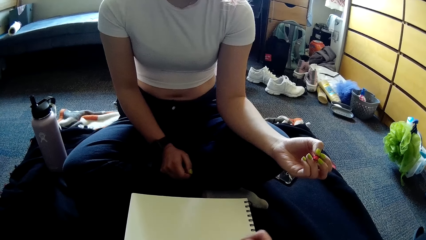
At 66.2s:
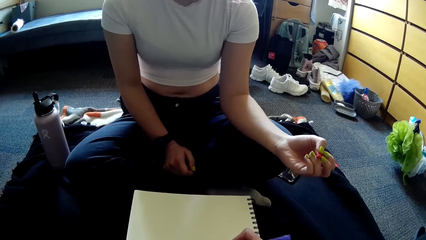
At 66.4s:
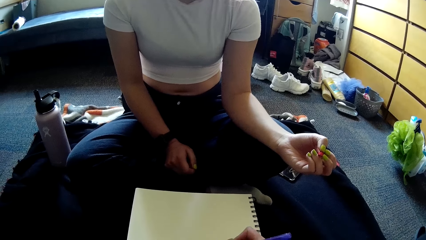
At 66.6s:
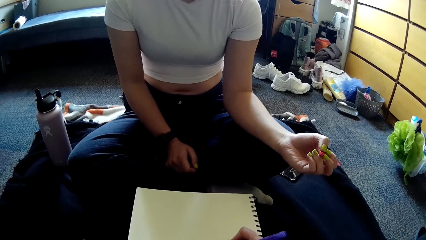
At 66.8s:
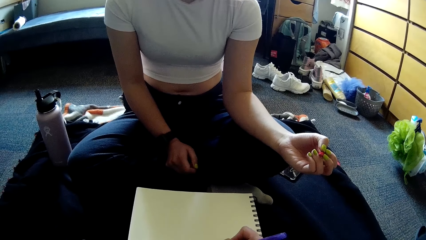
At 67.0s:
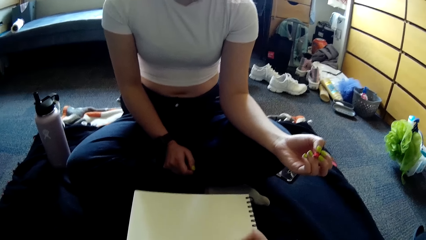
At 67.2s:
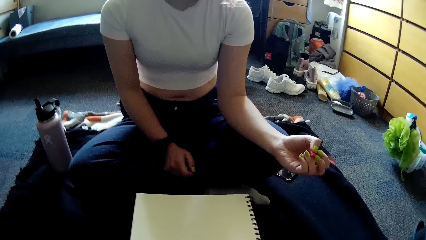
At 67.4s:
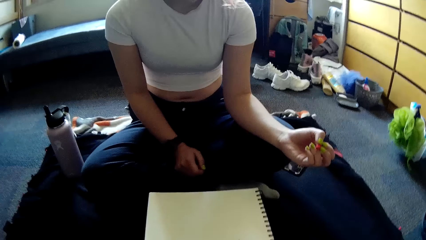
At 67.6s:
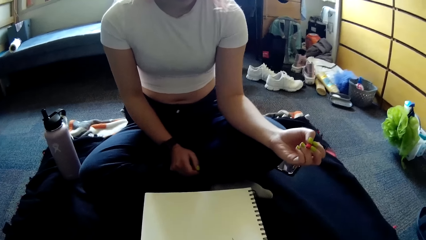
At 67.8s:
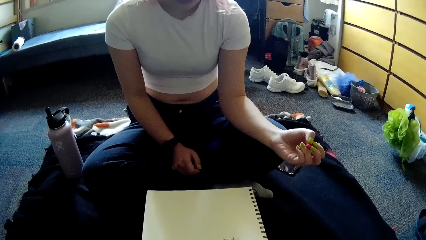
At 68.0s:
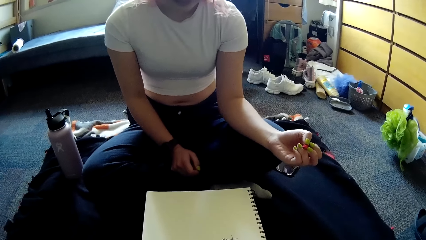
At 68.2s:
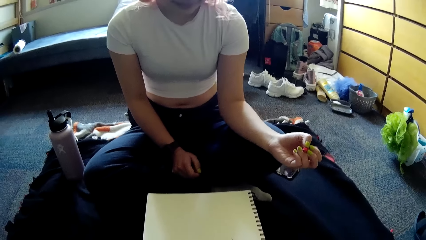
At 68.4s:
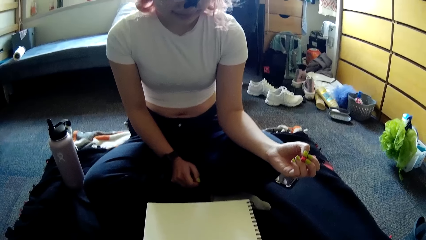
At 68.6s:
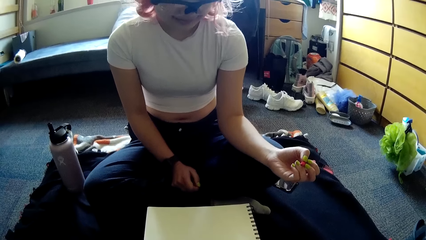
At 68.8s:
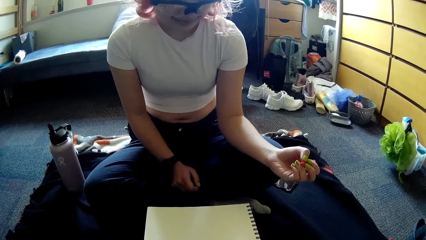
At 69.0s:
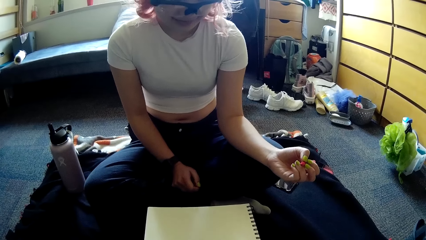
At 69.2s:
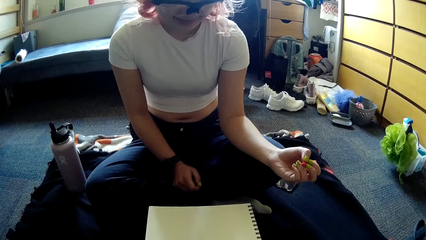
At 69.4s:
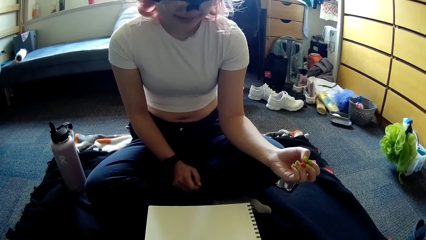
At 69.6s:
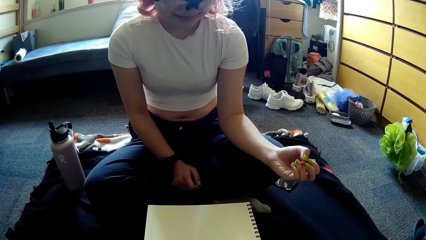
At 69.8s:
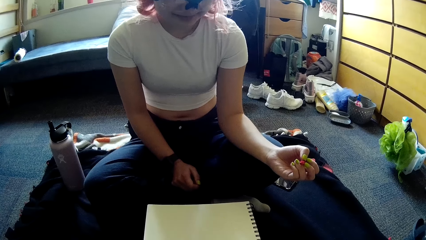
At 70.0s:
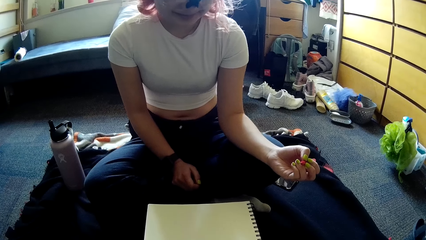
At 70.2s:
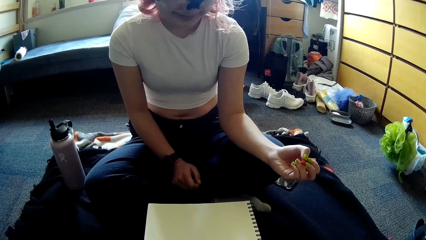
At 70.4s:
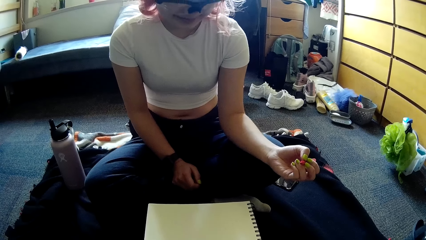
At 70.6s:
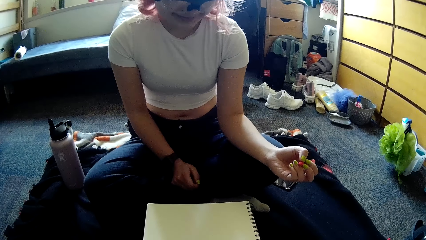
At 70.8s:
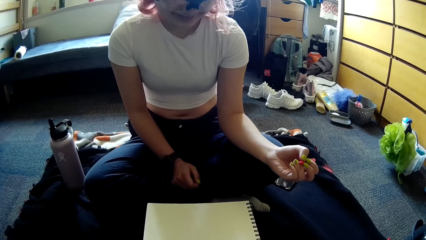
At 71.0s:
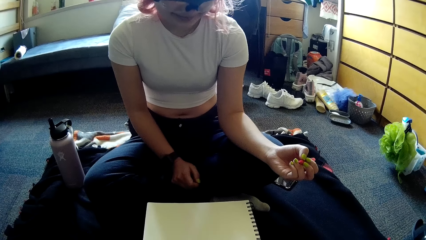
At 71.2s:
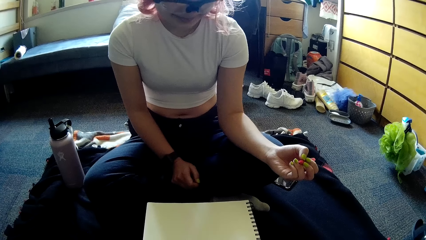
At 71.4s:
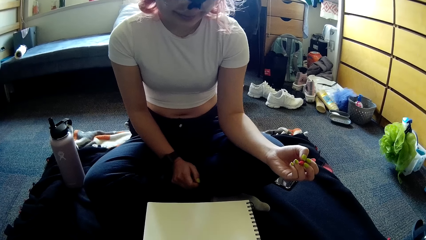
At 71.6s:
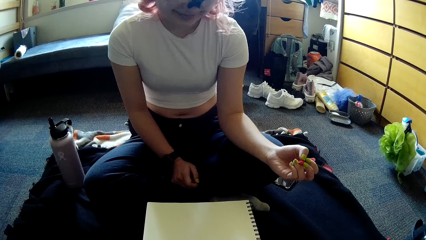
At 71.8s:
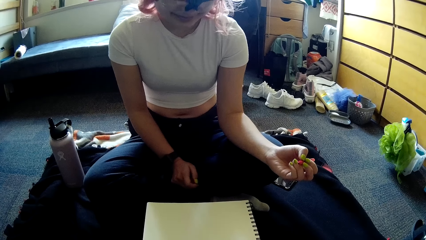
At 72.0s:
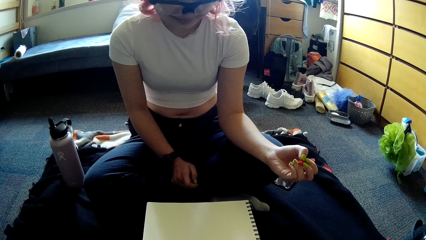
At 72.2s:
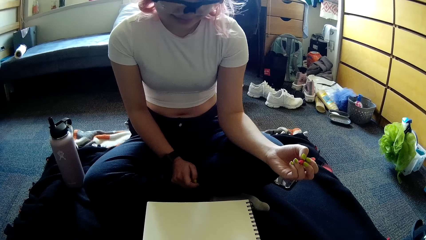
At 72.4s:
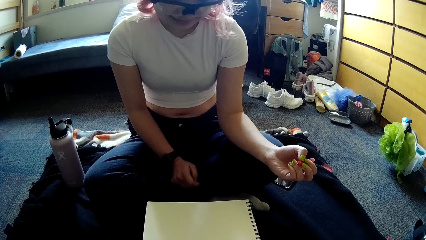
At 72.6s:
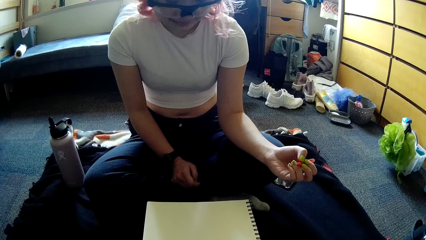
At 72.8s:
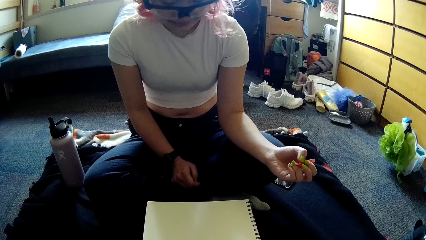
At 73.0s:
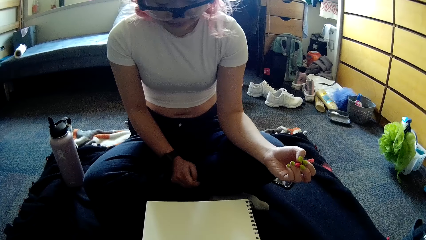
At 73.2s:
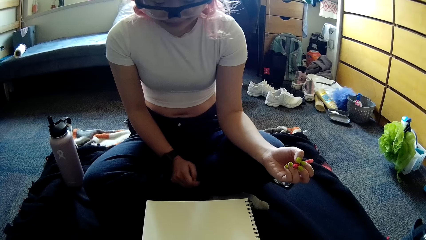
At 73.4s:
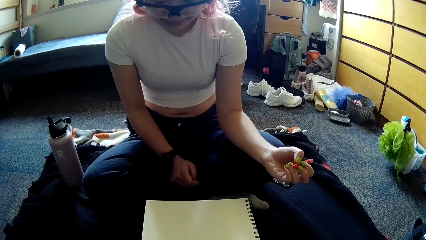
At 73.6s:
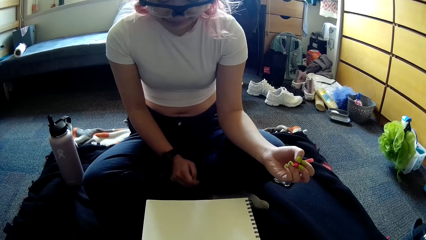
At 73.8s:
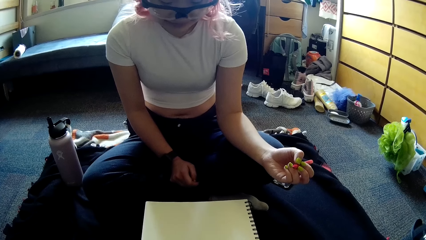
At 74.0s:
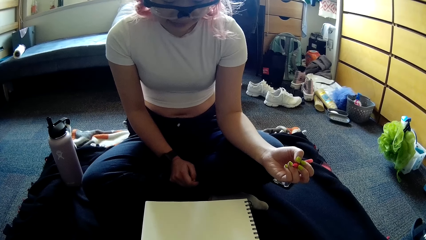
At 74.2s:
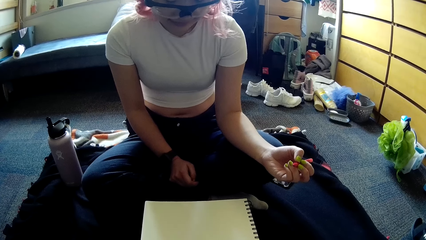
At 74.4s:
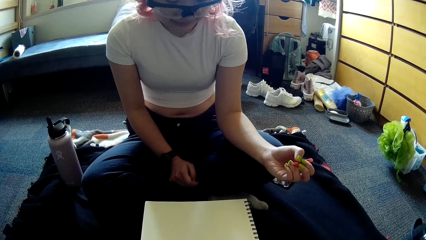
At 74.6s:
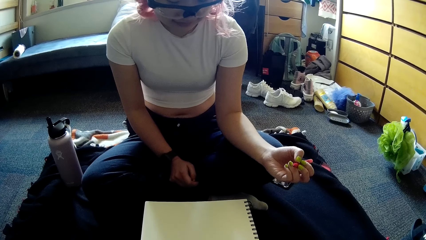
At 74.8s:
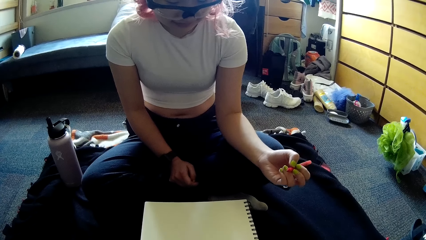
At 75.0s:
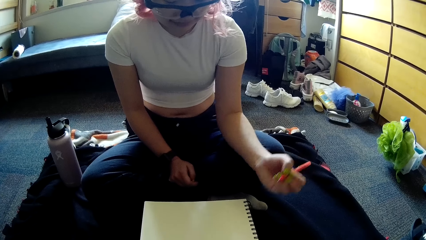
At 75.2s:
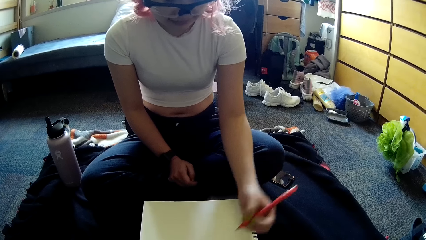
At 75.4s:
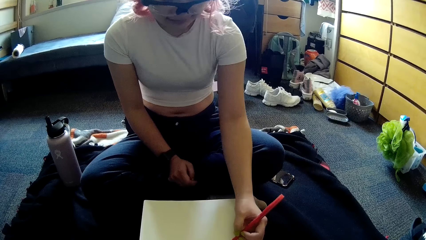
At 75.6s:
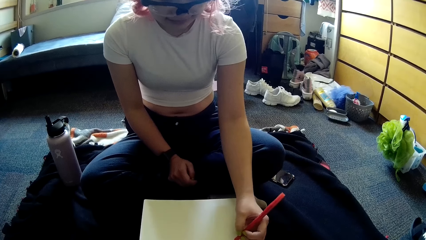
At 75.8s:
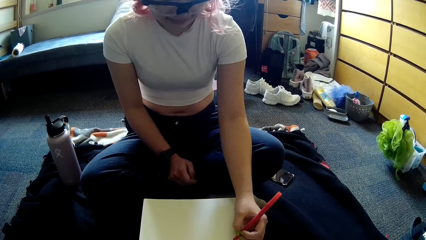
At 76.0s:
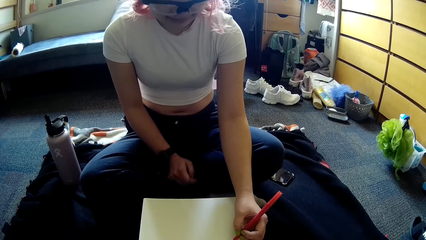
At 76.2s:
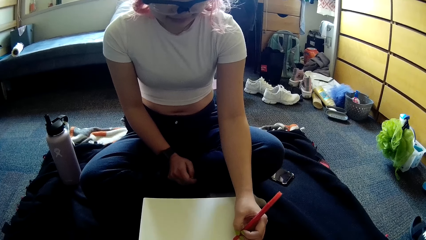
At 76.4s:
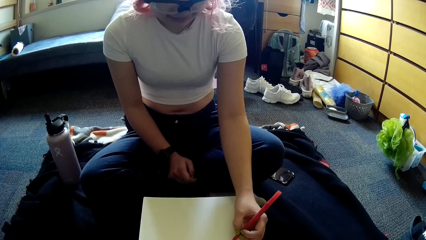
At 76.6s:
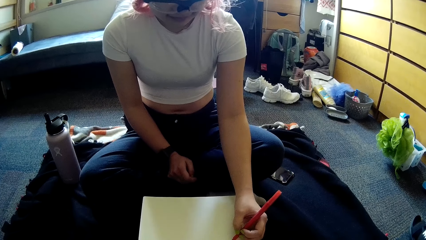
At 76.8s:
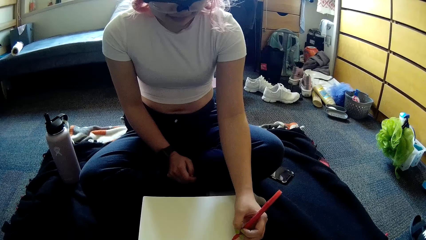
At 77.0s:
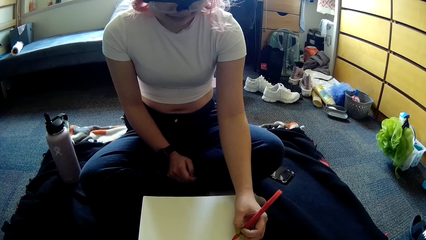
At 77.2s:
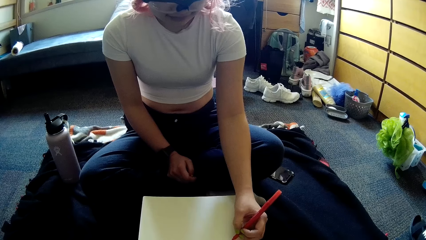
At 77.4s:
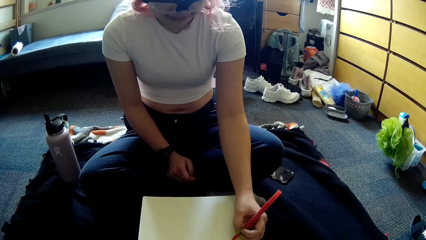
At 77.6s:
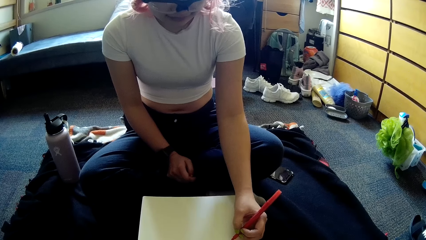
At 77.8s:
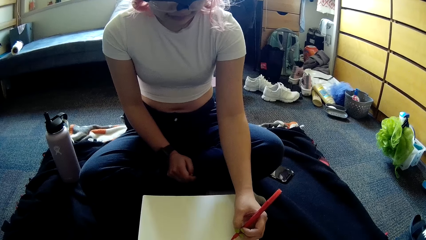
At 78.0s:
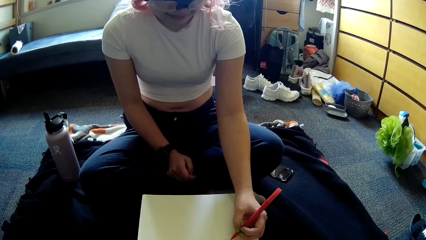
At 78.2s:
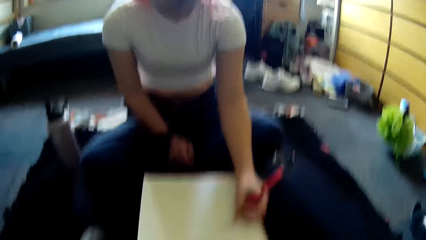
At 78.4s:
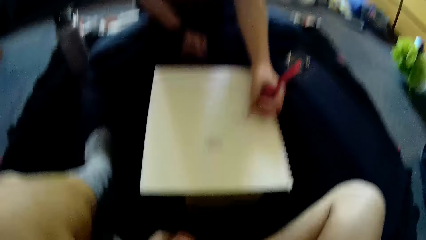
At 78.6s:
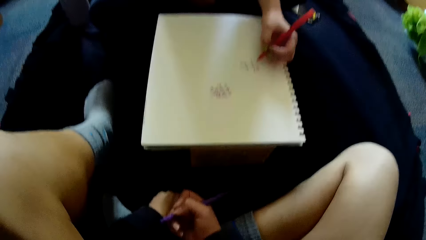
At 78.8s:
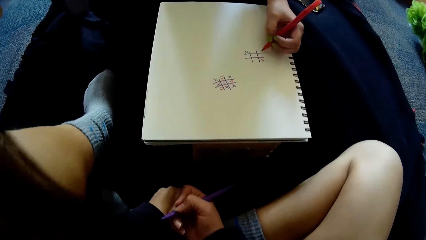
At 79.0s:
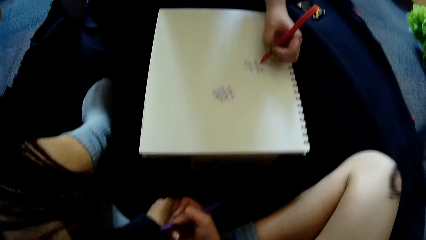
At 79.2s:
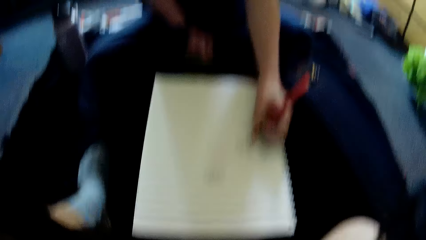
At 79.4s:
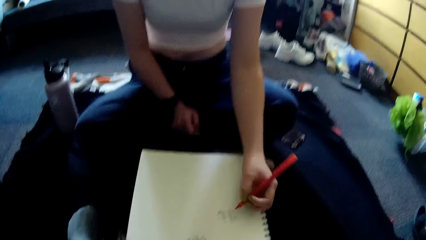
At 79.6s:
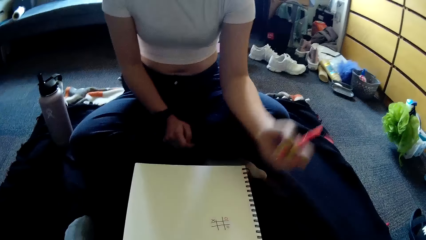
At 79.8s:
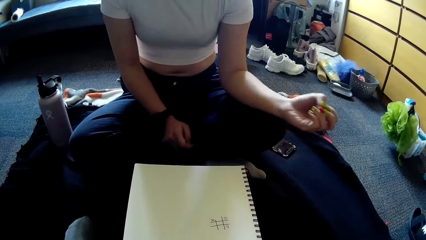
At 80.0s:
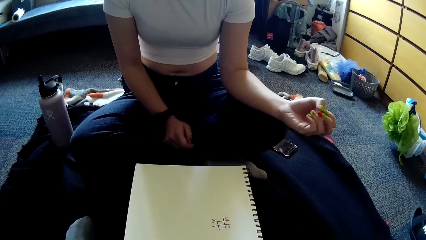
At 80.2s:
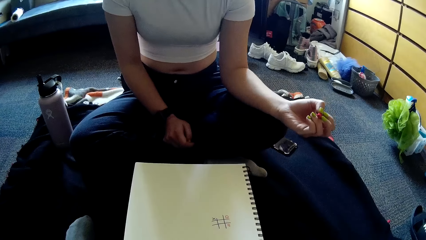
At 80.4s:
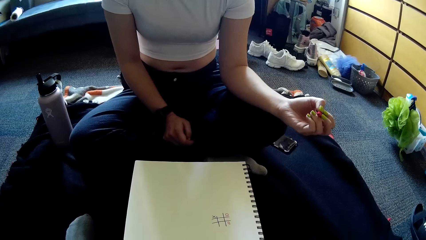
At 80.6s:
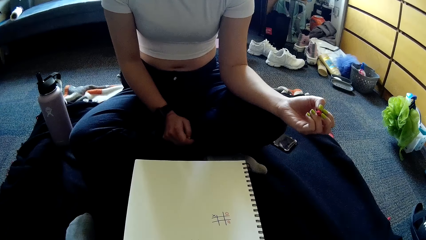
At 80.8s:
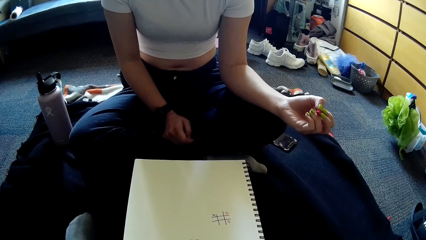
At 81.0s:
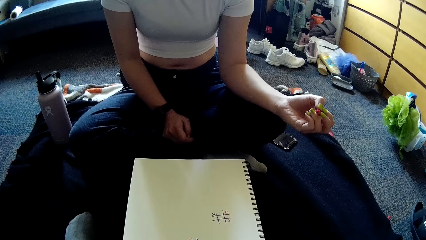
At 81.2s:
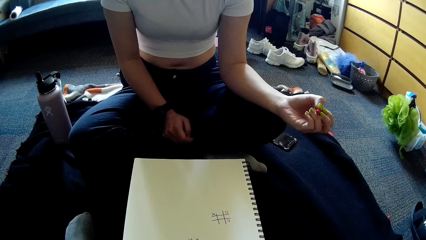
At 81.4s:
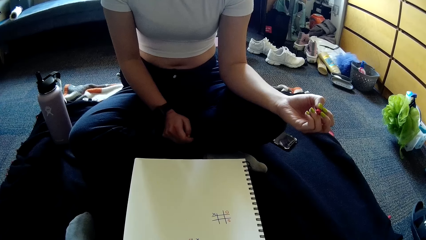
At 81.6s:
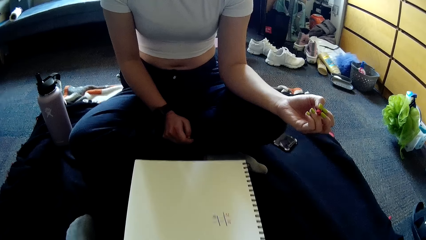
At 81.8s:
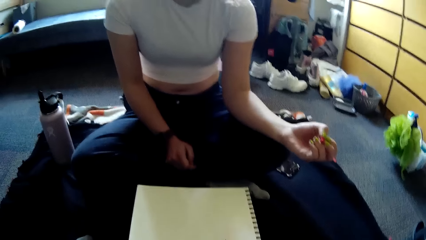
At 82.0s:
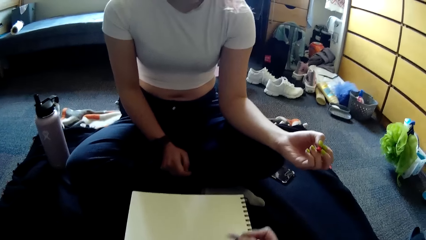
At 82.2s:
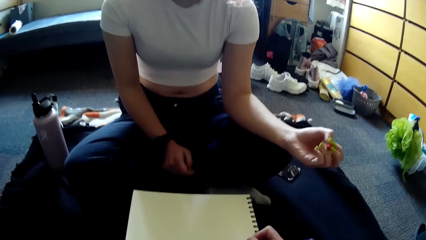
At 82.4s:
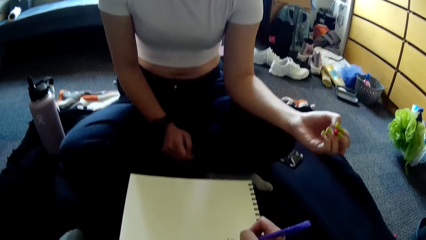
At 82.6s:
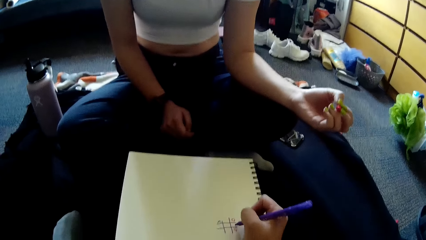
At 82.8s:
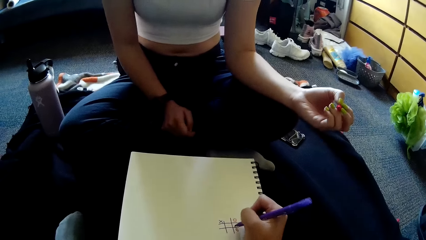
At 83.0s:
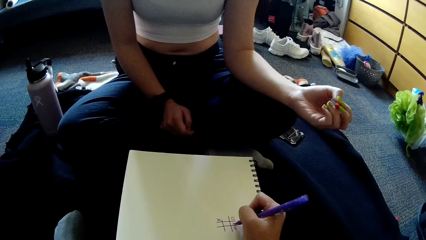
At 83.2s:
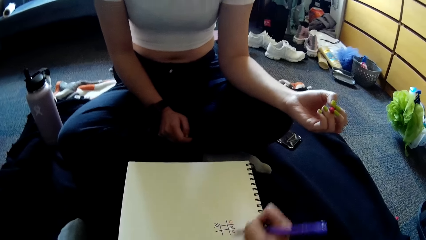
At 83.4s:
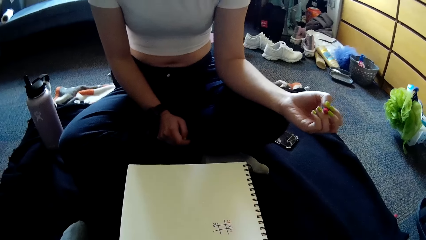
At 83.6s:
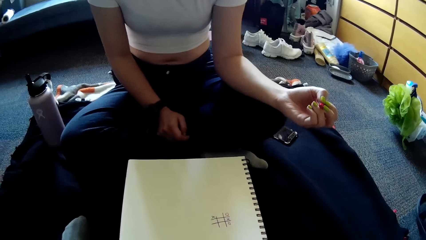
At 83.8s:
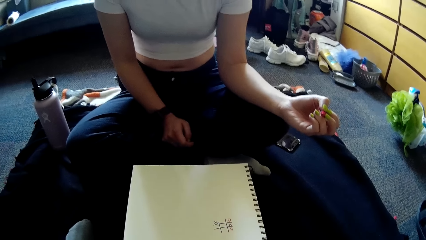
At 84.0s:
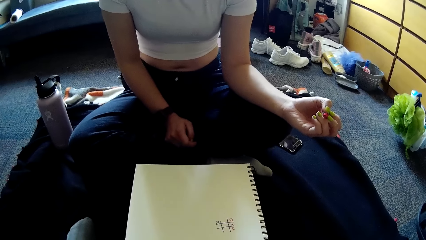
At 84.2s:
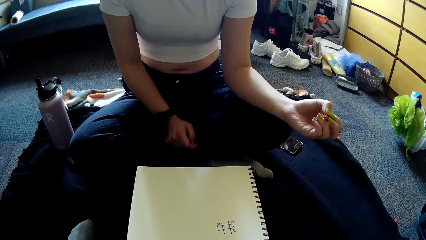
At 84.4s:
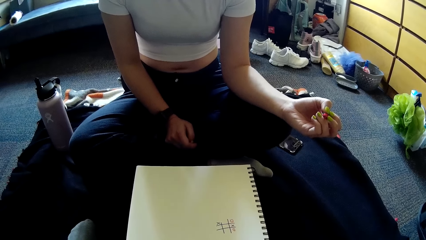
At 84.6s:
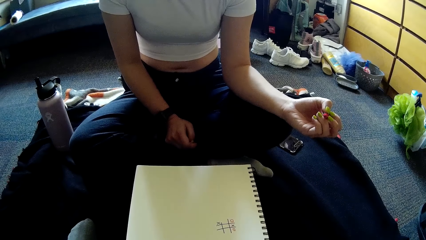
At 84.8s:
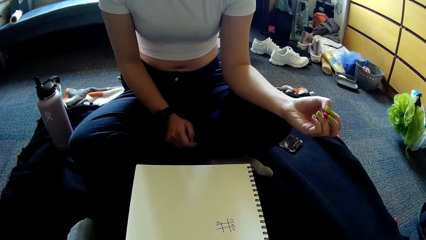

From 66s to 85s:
The camera wearer plays paper game with the pen in the right hand on the jotter. The woman plays paper game with the pen in her left hand on the jotter. The camera wearer plays paper game with the pen in her right hand on the jotter.
